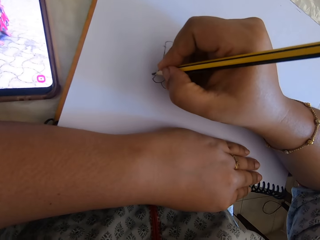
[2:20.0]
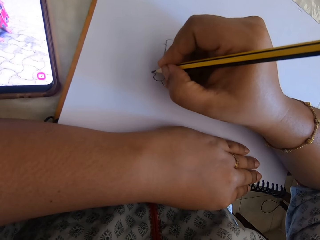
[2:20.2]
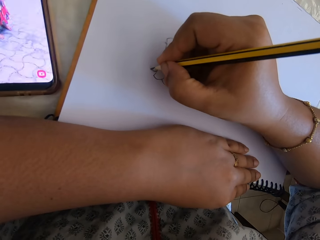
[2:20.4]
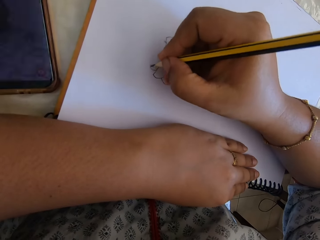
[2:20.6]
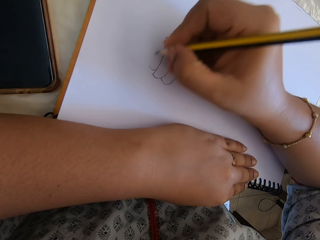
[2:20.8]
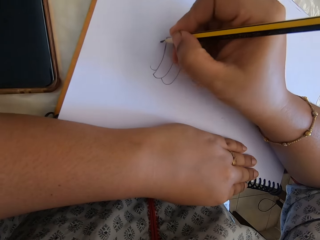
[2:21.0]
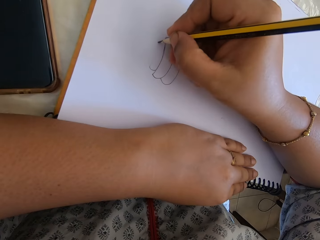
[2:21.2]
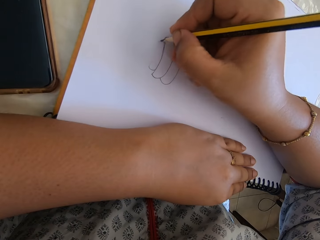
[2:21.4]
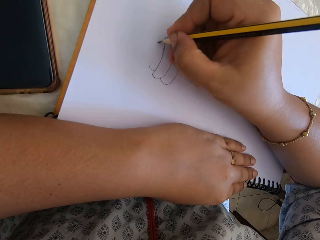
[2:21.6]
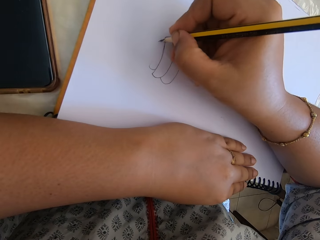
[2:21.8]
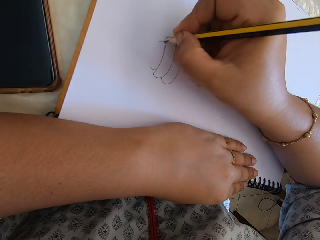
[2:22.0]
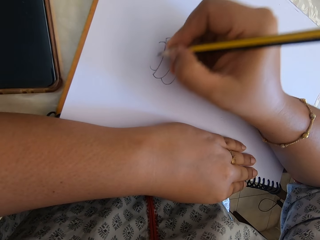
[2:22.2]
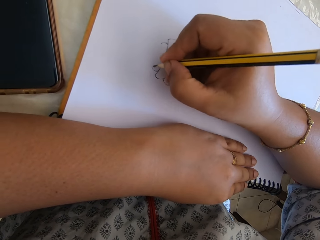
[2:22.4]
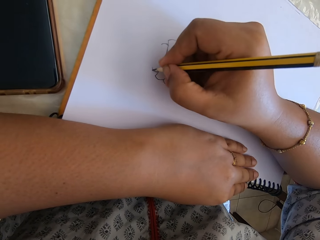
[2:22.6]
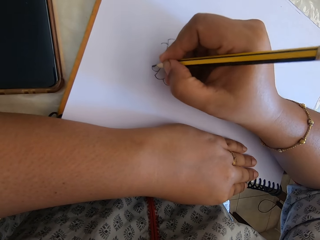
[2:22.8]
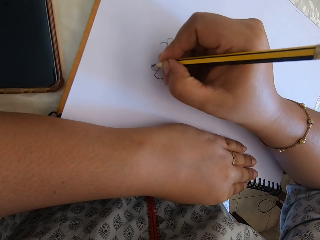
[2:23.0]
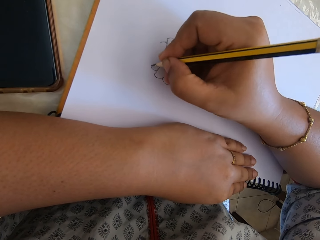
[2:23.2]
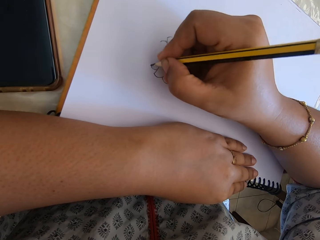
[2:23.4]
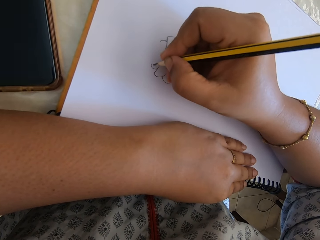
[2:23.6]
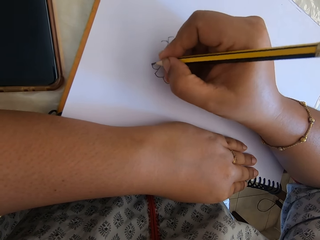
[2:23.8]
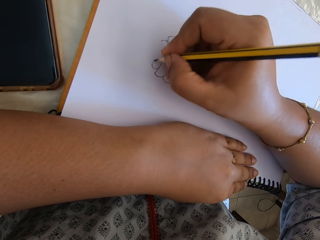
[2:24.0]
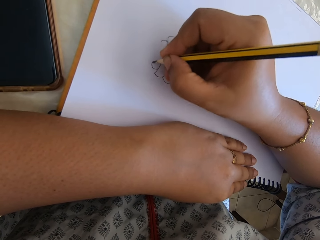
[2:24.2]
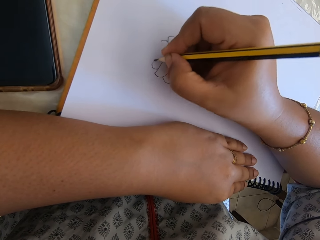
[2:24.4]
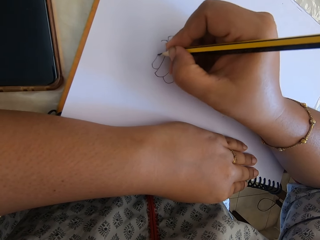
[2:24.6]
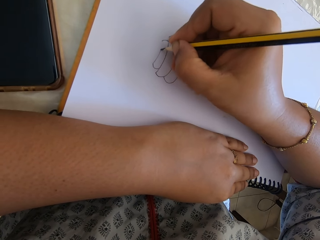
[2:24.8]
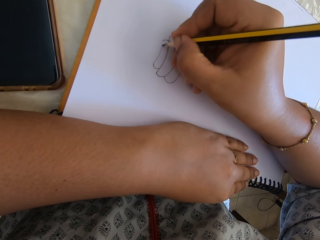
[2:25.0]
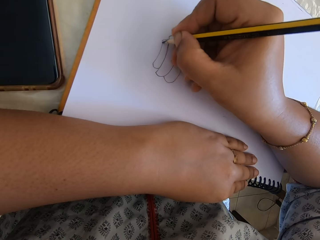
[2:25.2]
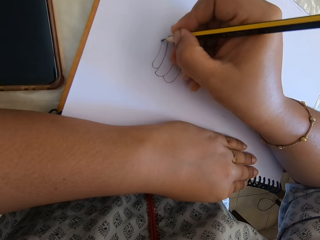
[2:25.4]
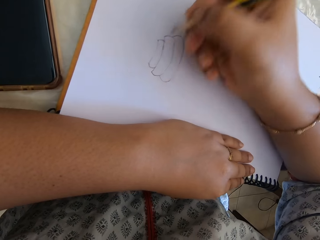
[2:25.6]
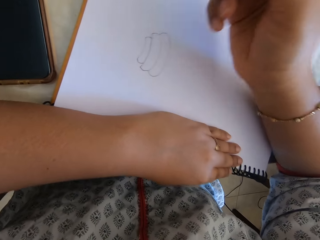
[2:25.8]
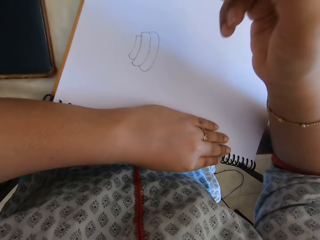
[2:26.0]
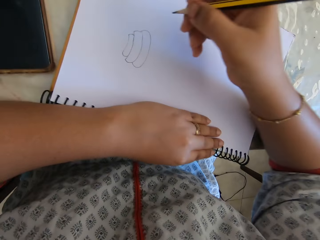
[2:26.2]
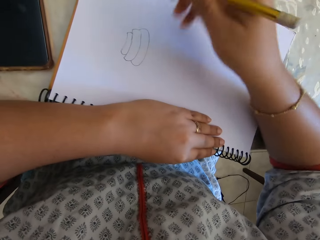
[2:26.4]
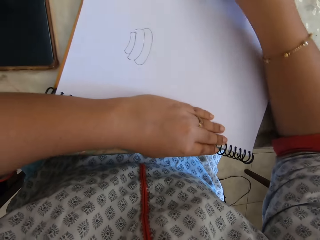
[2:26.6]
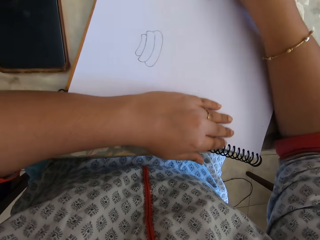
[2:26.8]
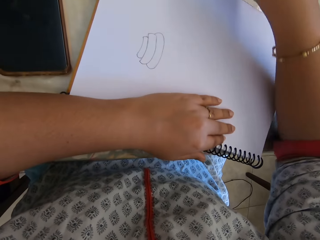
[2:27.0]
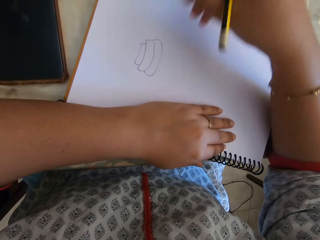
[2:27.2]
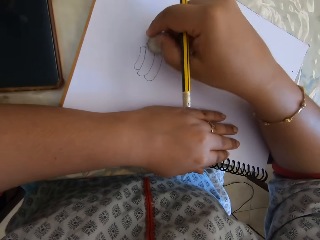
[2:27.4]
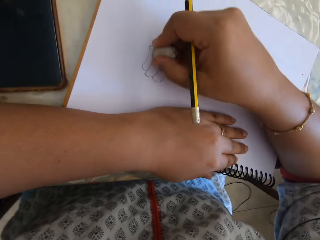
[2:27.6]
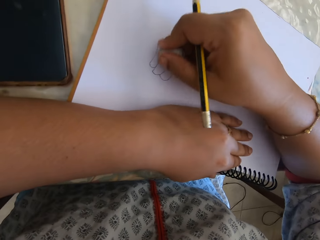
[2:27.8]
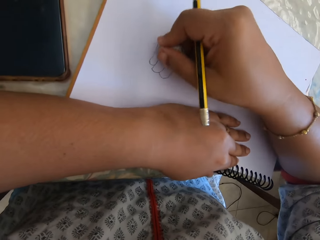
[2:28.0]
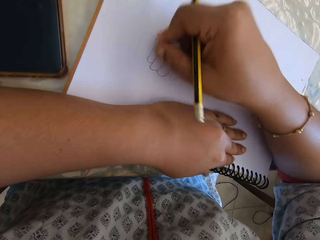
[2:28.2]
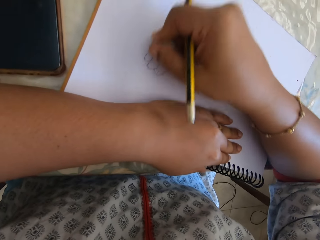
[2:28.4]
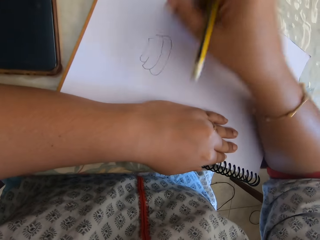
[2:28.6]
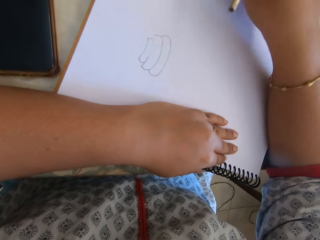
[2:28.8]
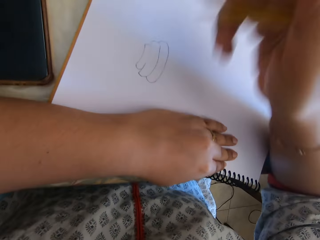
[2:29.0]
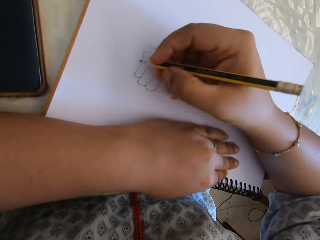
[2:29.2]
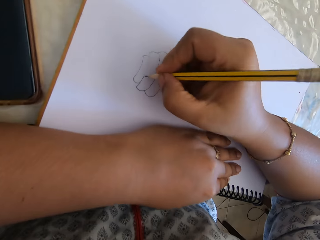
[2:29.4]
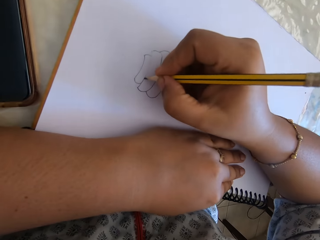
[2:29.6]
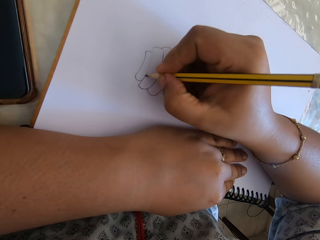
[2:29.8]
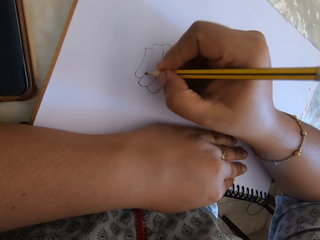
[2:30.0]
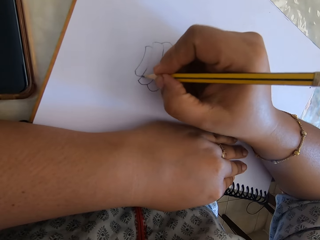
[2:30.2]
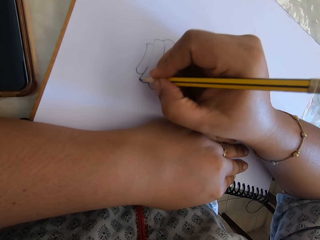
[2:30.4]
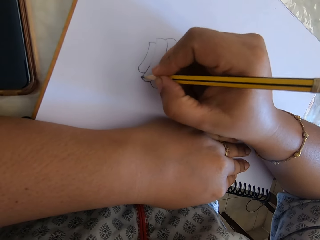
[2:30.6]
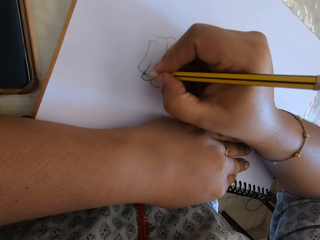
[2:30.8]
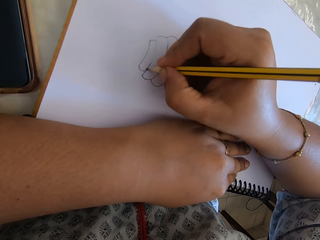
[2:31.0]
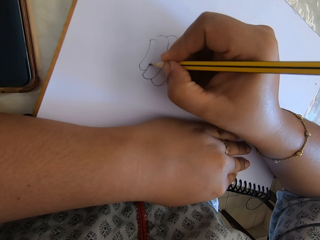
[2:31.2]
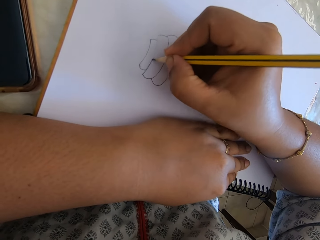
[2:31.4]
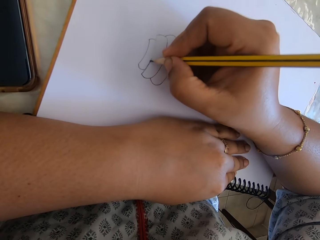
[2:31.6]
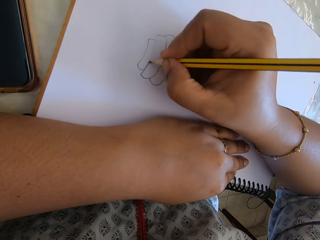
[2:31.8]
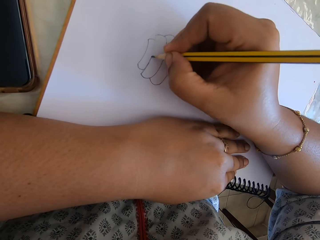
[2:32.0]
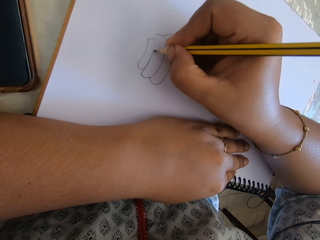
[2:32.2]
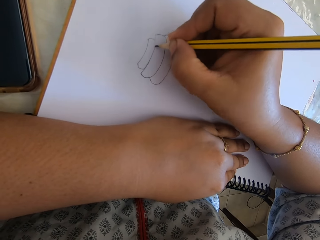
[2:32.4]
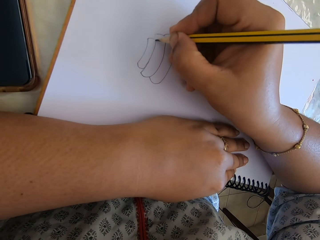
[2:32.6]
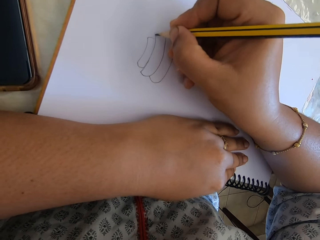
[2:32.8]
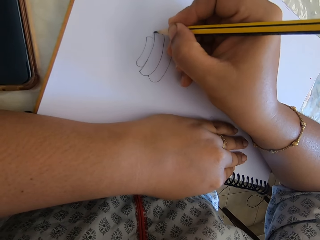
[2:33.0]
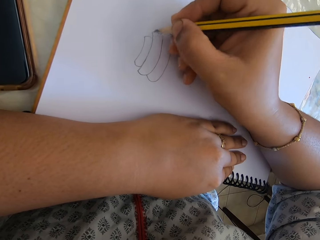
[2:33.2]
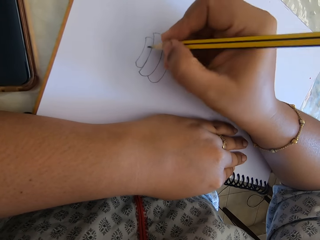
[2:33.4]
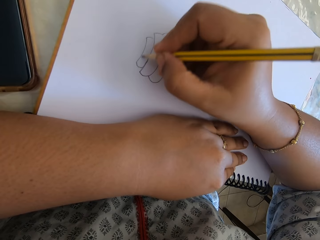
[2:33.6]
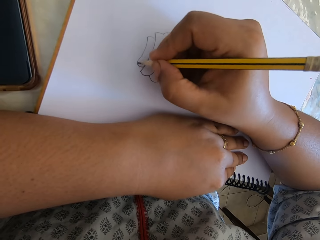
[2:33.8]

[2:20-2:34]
The camera wearer draws on a book. They draw on the paper. They pick up a rubber, rub on the book, and put the rubber away. They draw on the book.

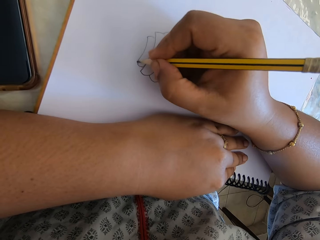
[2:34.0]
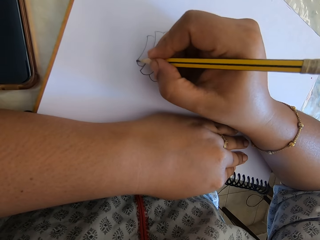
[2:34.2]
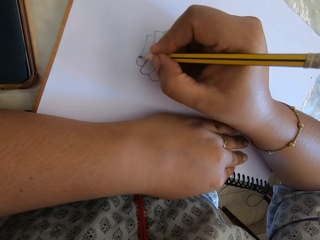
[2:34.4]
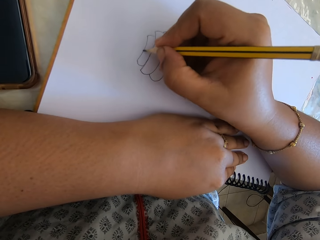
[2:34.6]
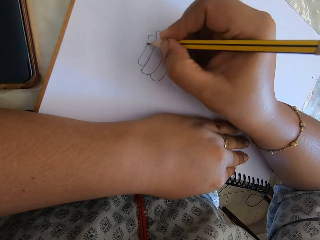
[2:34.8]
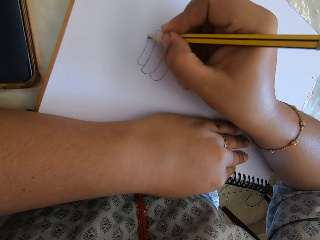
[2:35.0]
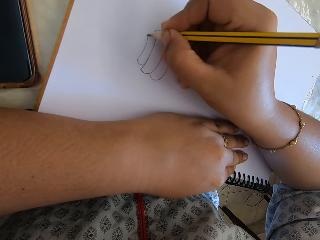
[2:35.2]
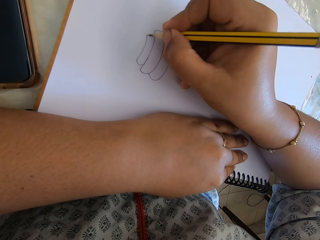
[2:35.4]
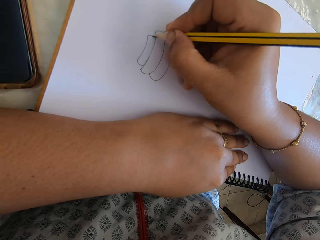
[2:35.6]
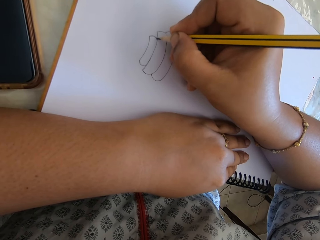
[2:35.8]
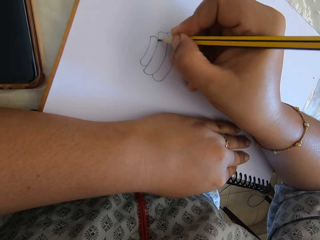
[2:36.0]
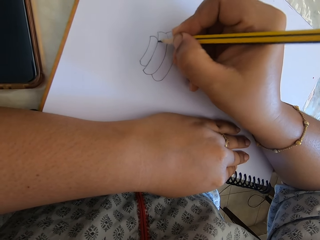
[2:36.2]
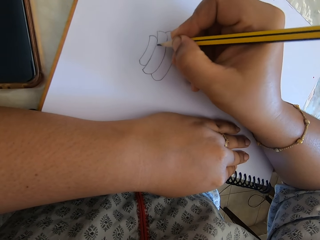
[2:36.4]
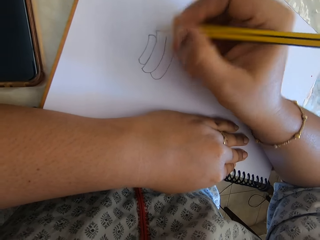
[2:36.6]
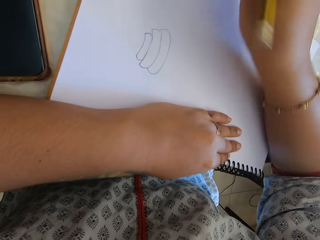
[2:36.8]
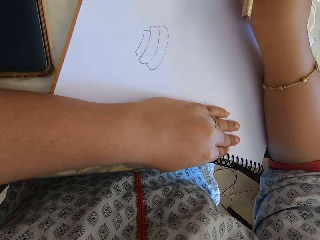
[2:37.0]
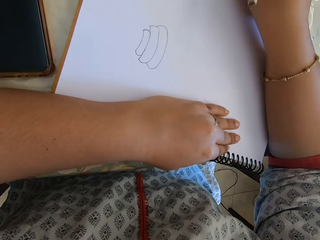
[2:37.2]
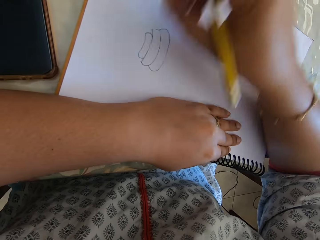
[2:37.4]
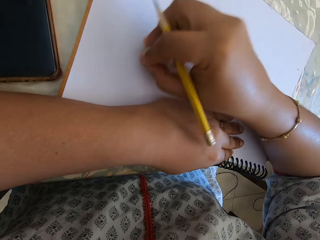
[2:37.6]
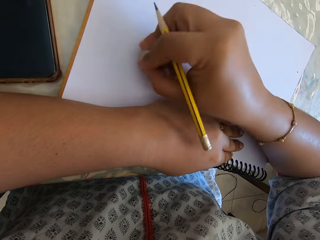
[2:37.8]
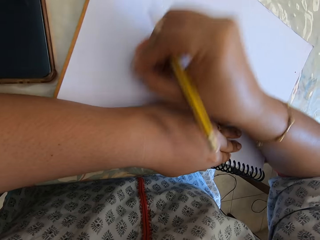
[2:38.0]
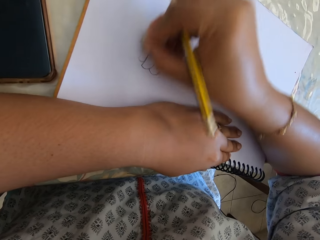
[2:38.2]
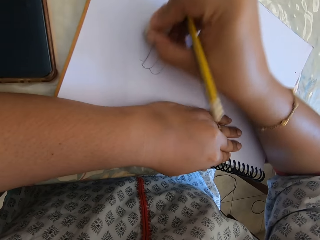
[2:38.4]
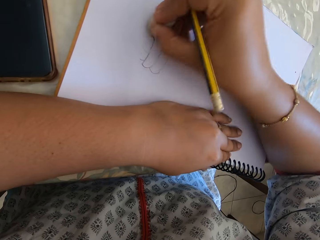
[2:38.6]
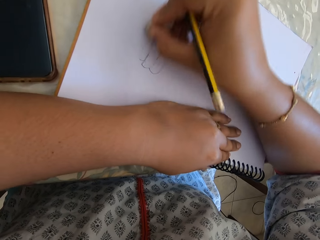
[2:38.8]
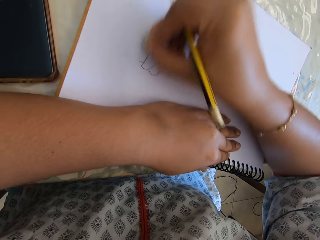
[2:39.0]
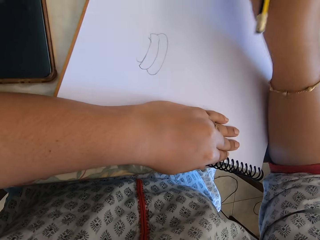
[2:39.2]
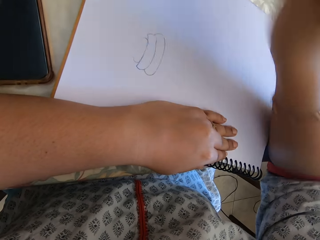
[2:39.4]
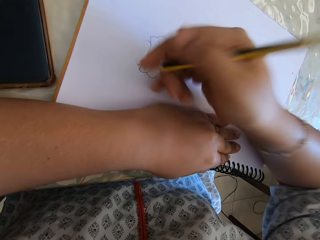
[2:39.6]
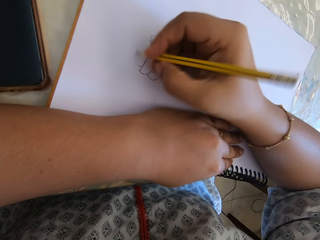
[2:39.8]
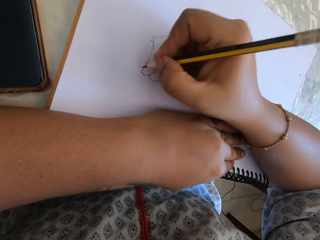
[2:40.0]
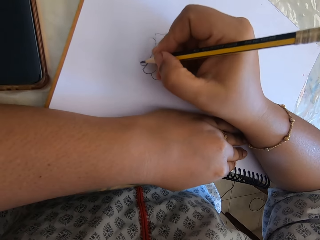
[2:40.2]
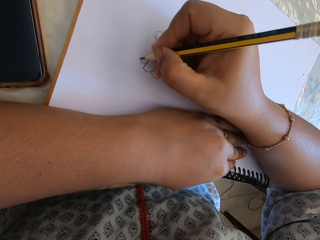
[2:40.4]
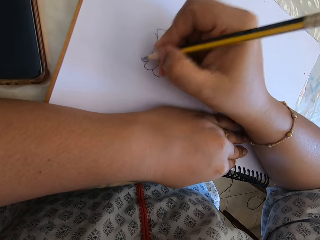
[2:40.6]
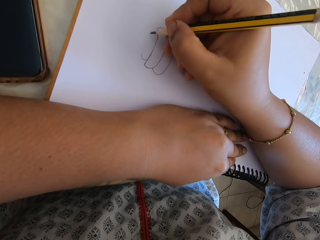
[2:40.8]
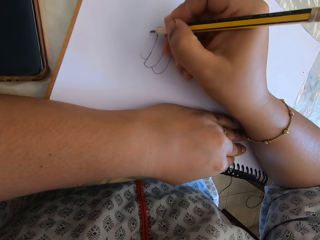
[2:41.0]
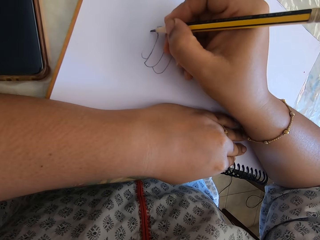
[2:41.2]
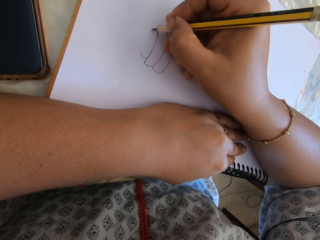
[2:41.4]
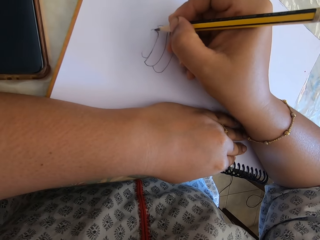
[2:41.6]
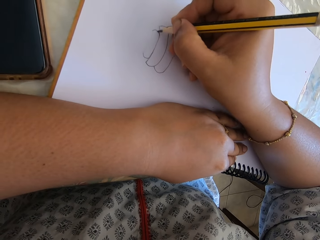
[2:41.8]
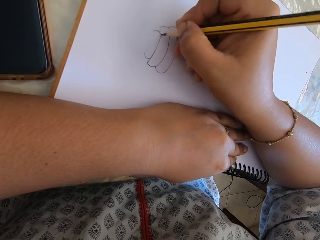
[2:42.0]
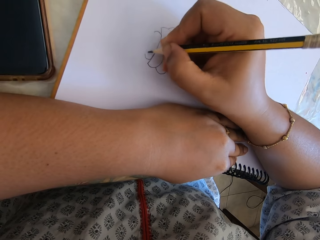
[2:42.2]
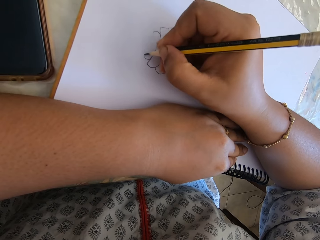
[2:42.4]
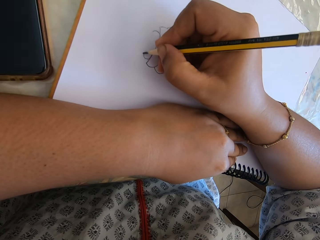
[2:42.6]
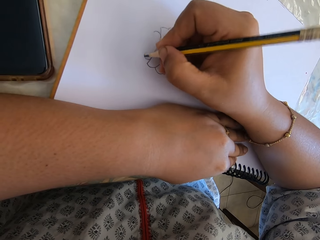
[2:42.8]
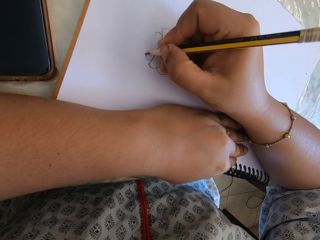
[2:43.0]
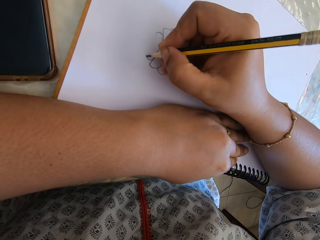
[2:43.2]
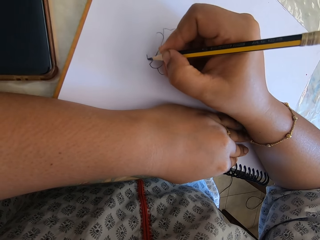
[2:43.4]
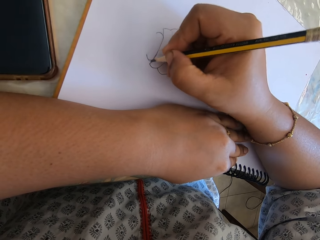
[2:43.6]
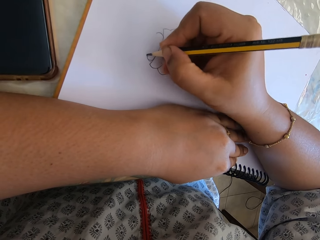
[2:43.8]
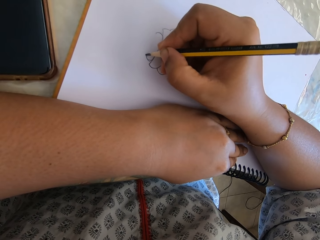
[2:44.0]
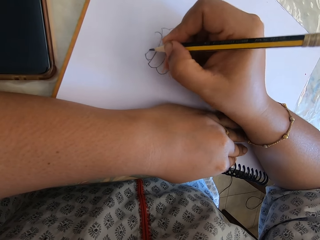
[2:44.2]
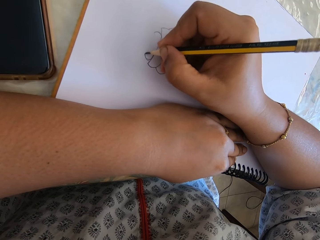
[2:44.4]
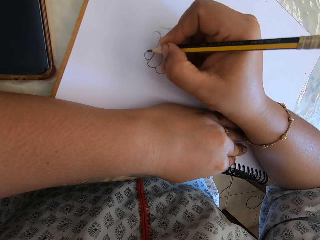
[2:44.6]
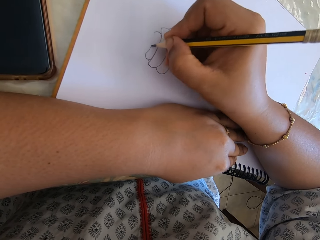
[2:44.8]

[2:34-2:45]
The camera wearer picks up a rubber, rubs on a book, and puts the rubber away. They draw on the book.
